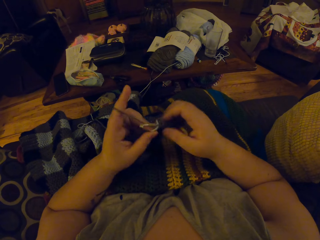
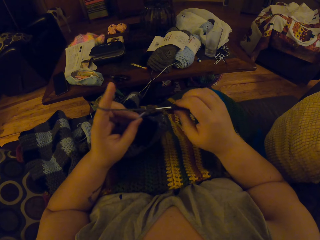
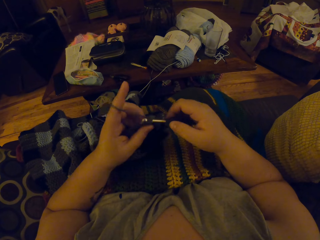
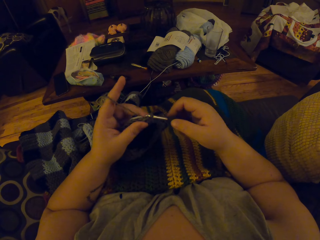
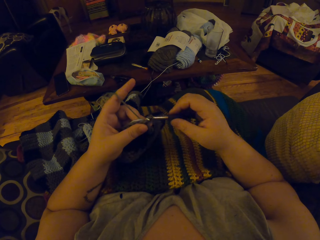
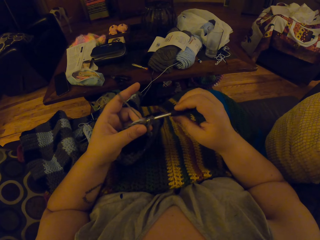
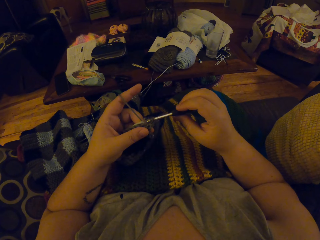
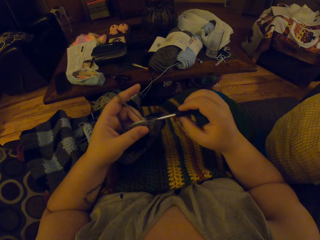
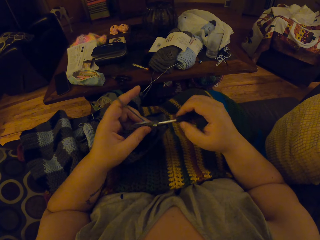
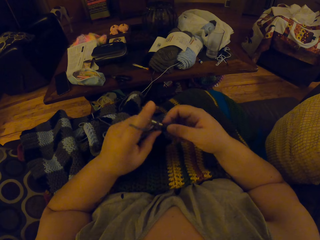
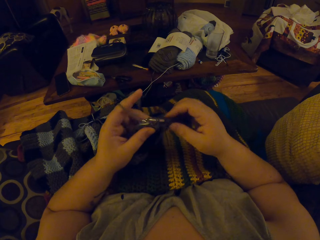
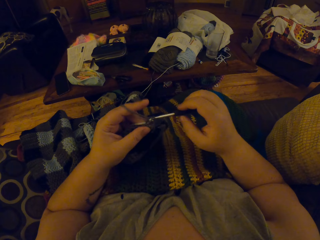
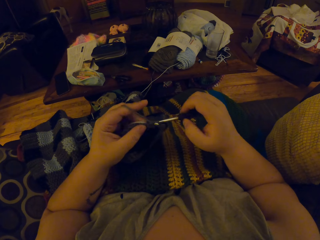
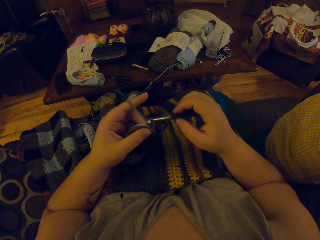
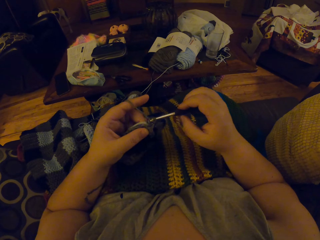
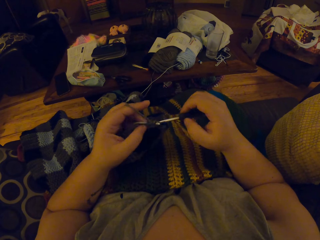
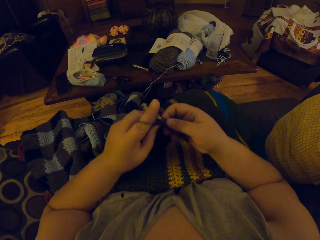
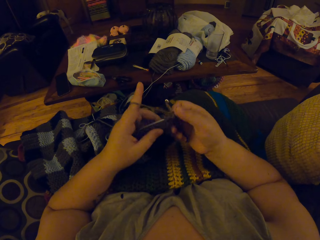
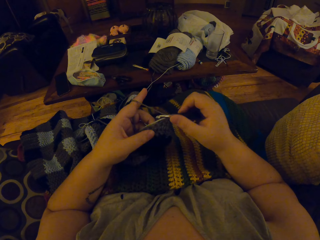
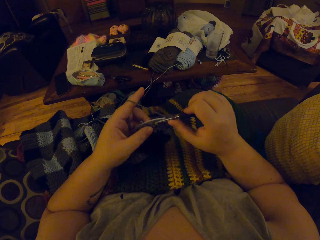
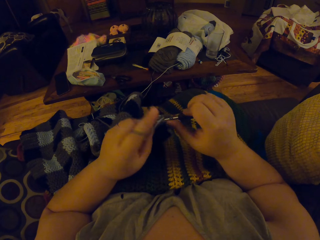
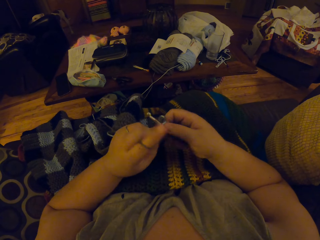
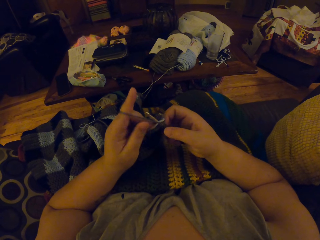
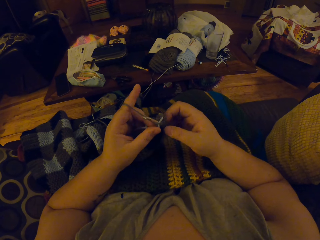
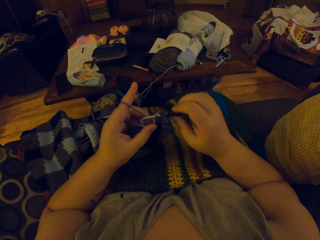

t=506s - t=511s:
The camera wearer knits the fabric.

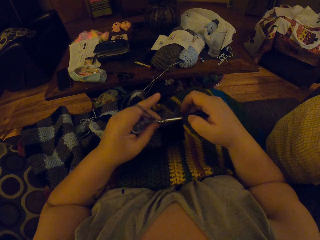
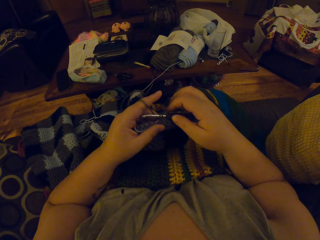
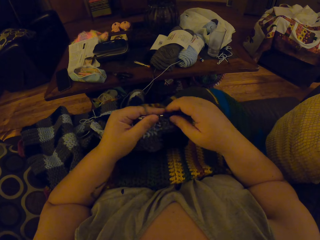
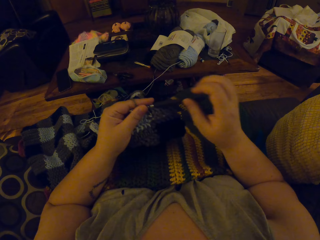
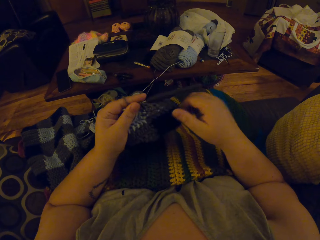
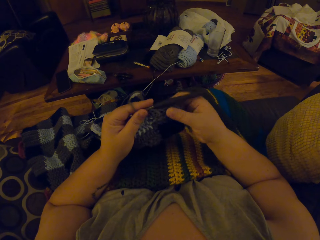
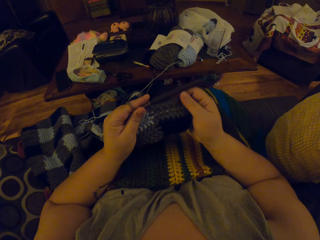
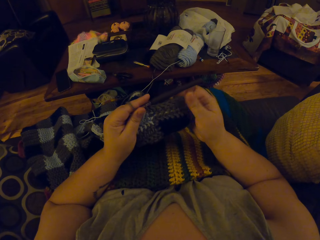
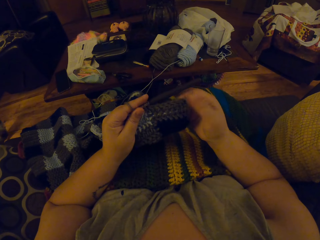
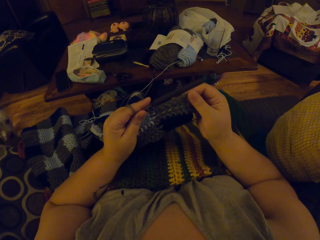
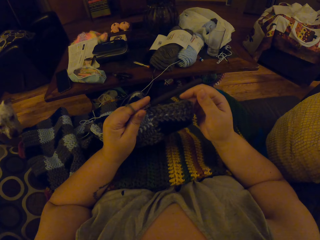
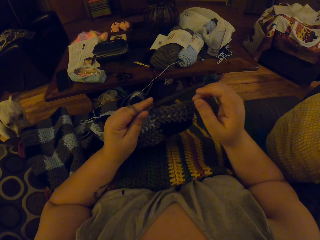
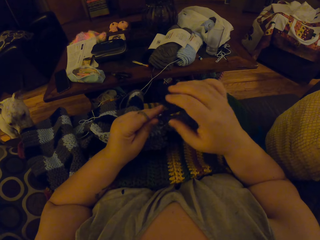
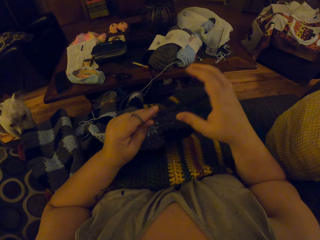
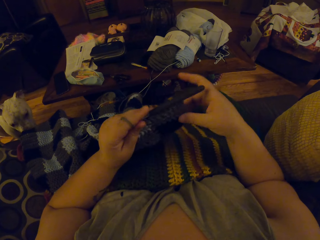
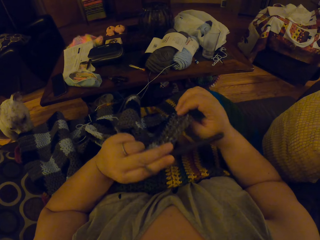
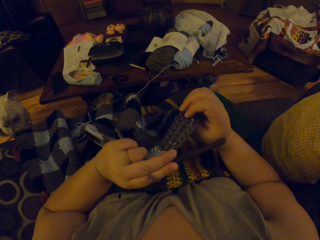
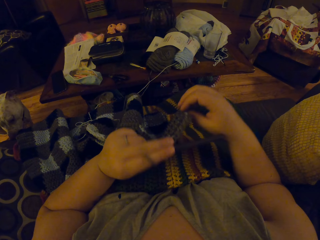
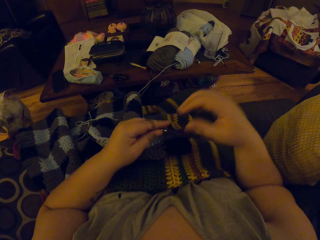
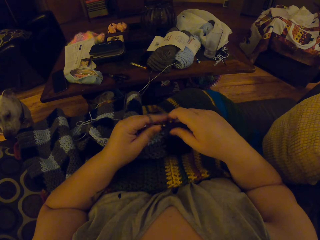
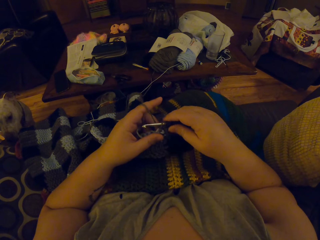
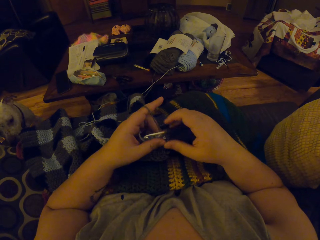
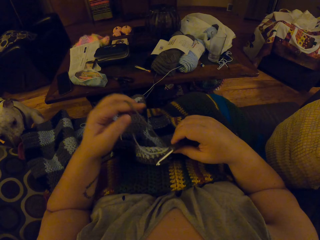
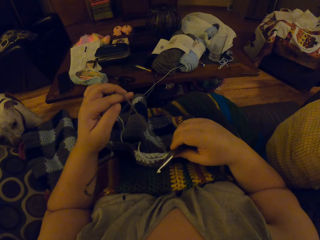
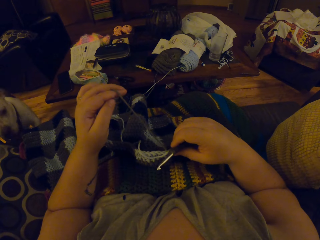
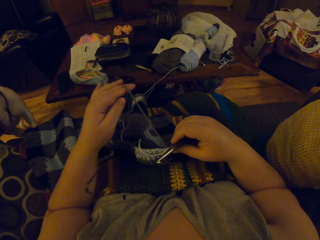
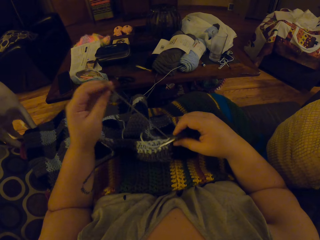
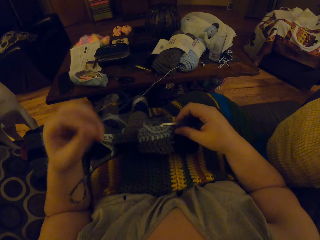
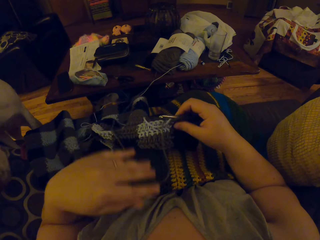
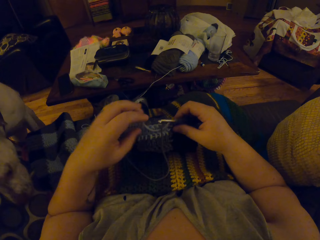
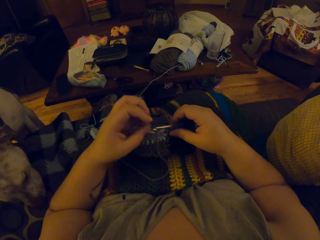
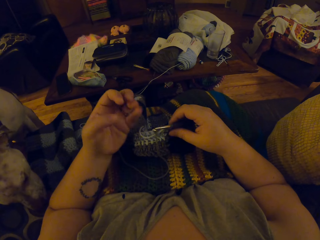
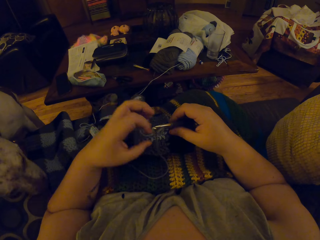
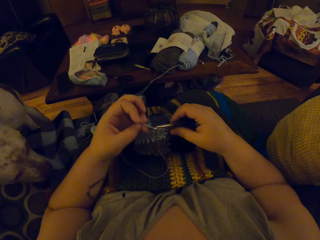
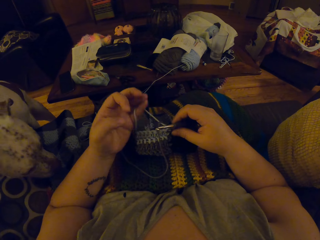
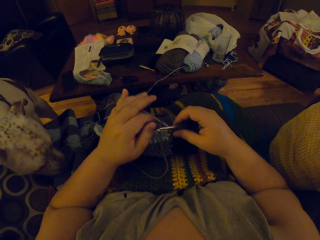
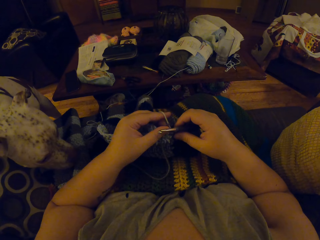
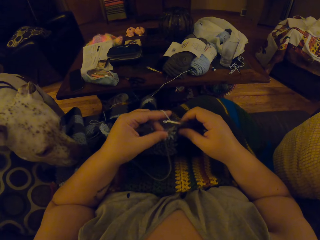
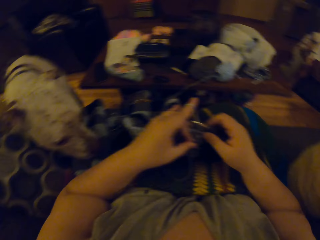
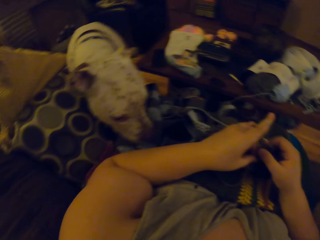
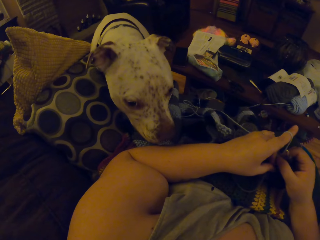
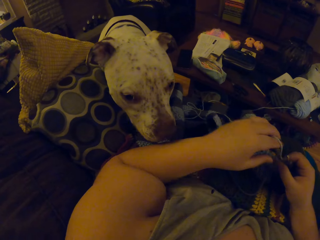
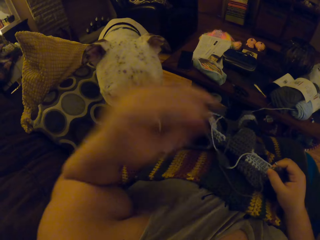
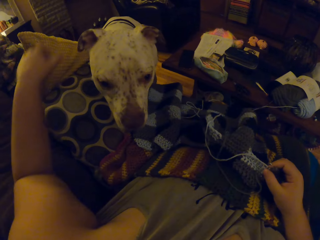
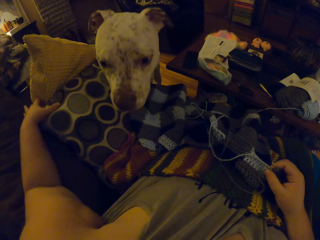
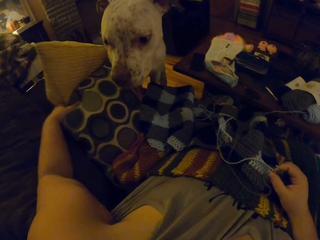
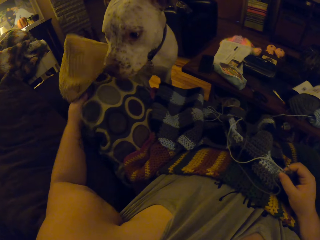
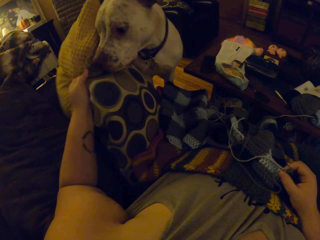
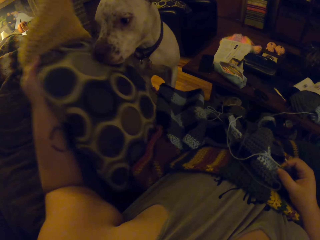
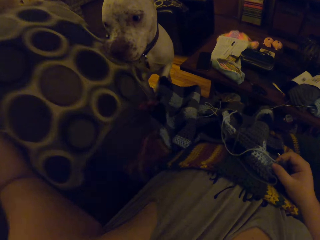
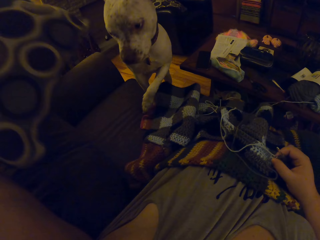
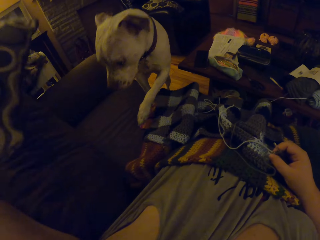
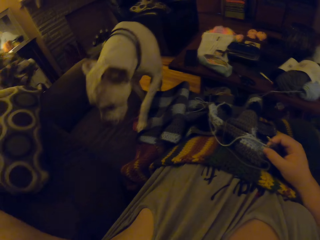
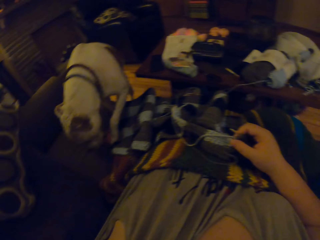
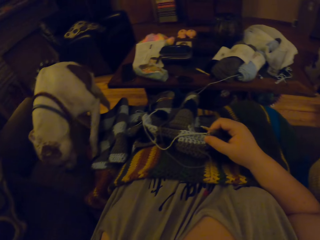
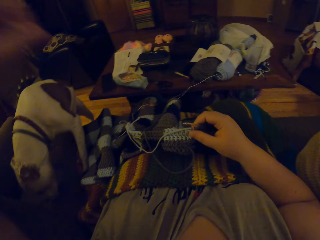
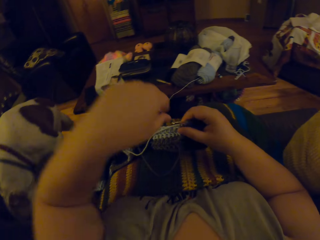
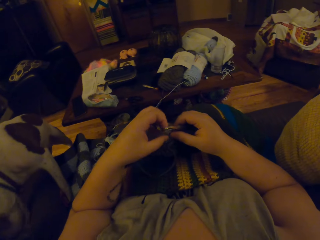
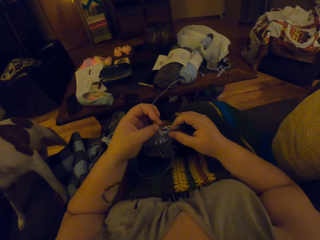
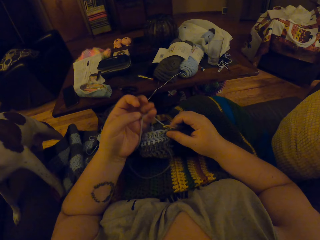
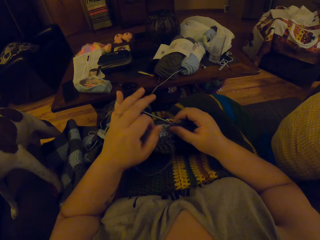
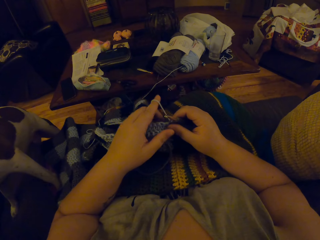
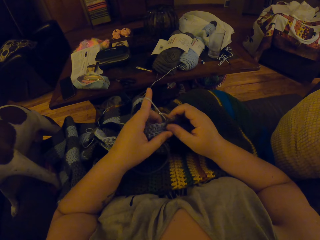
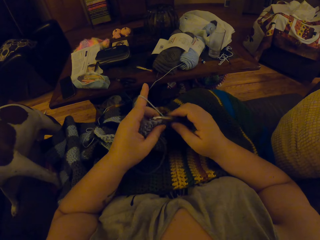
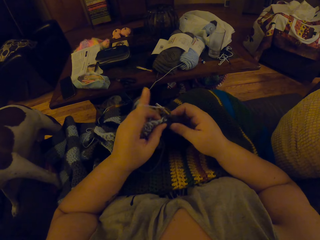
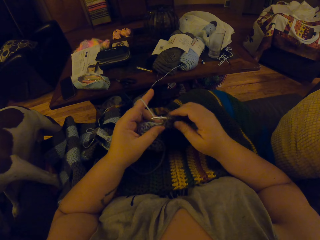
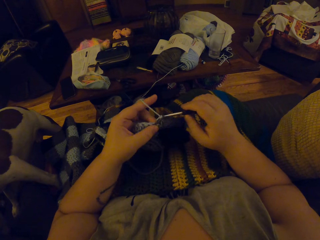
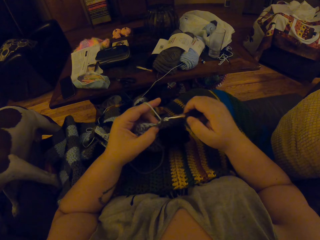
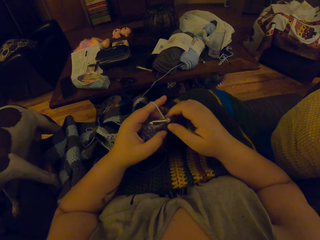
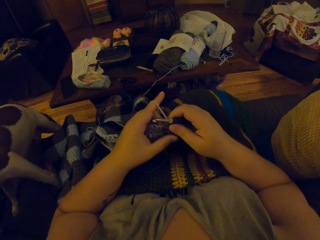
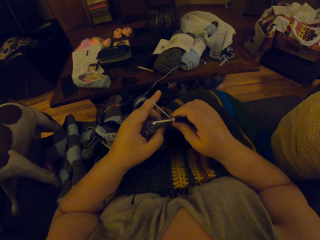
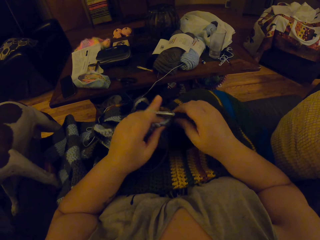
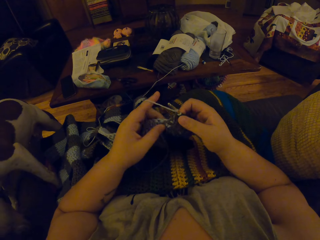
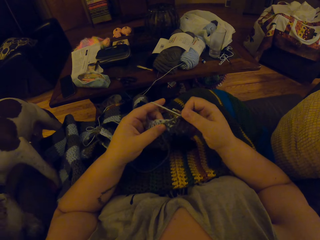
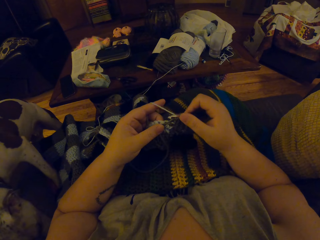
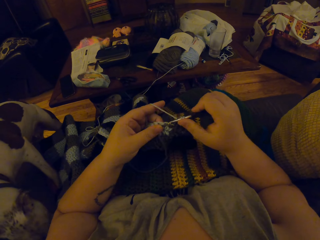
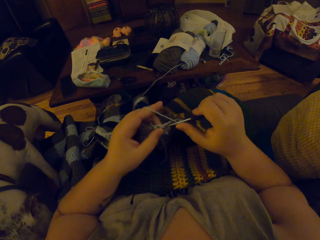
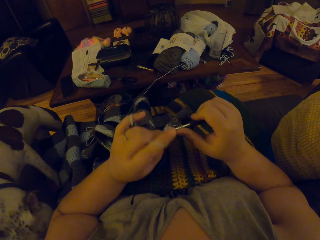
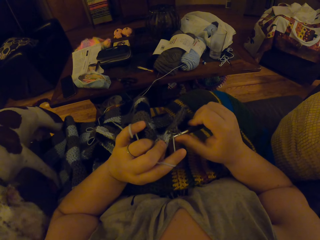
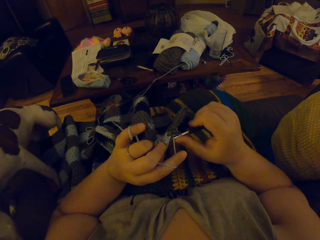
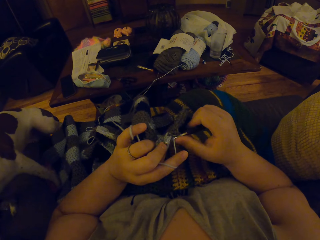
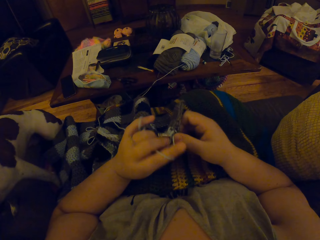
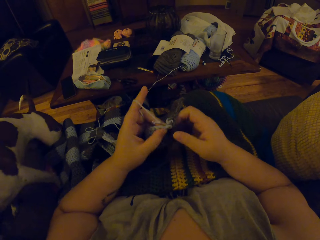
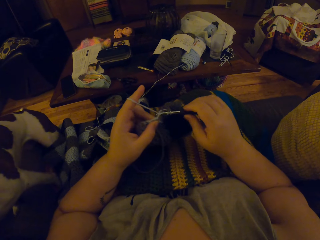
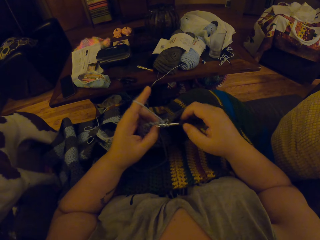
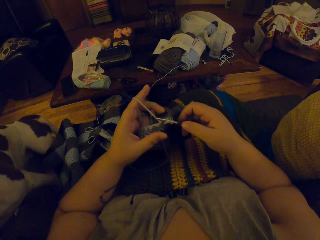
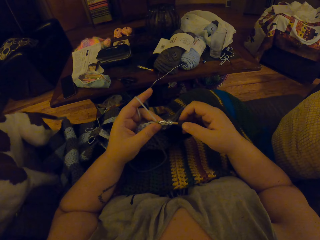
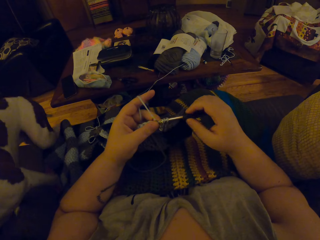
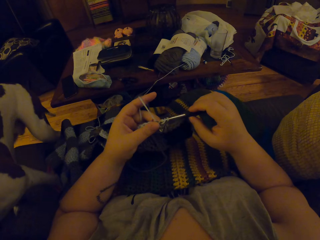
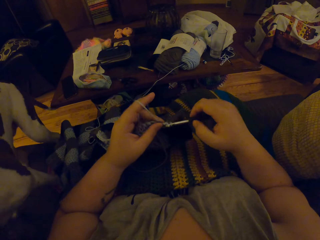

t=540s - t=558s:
The camera wearer straightens the fabric. The dog climbs the chair. The camera wearer straightens the yarn. She rolls the yarn on her finger. She removes a chair pillow from the chair. She rolls the yarn on her finger. She crochets the light blue colored wool with the crochet hook.
